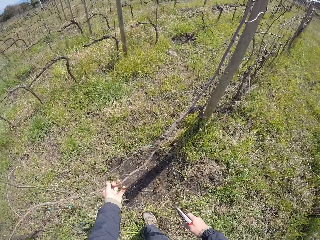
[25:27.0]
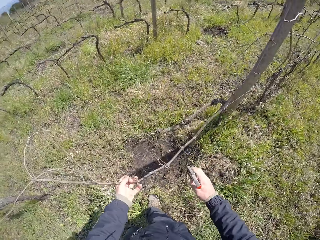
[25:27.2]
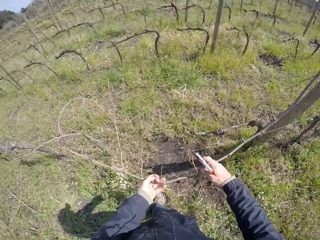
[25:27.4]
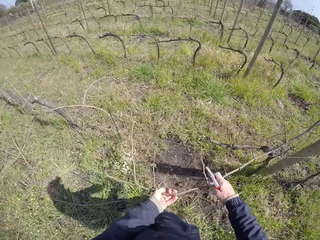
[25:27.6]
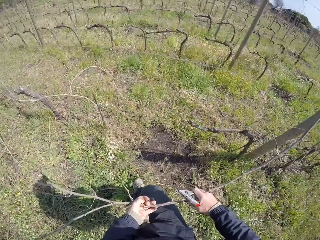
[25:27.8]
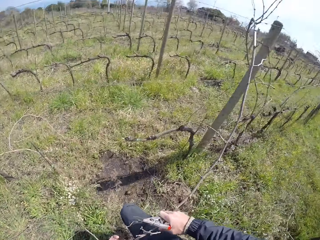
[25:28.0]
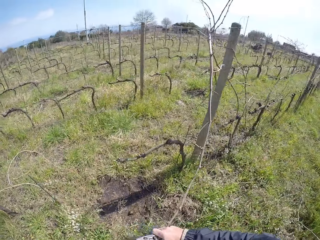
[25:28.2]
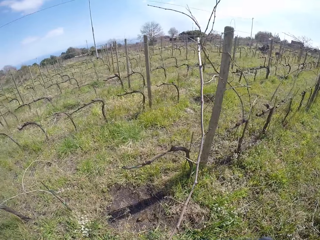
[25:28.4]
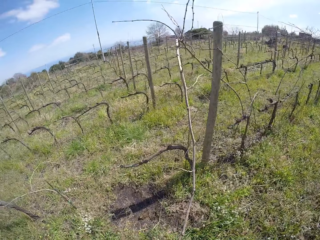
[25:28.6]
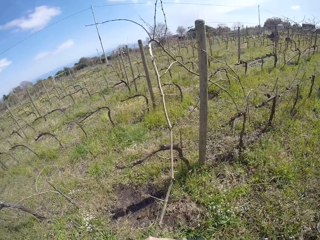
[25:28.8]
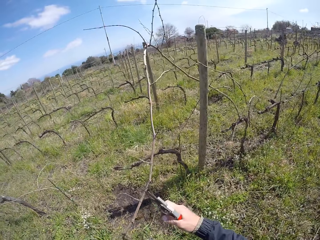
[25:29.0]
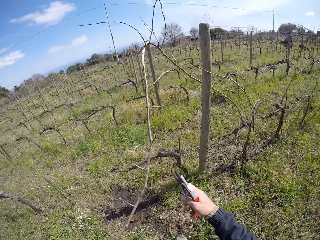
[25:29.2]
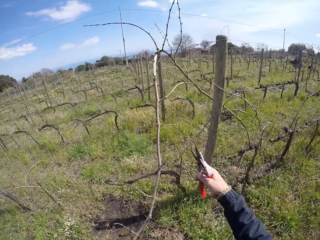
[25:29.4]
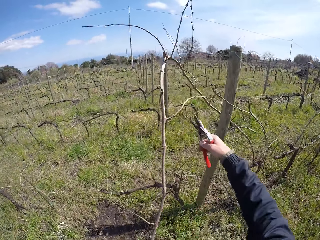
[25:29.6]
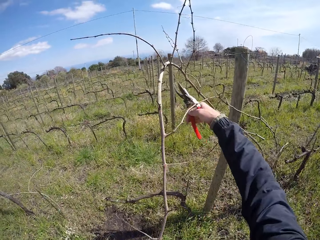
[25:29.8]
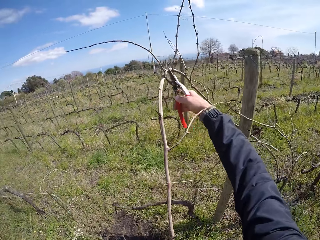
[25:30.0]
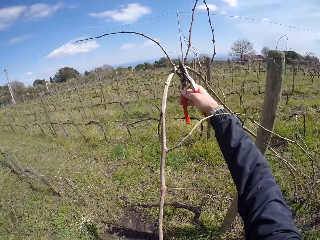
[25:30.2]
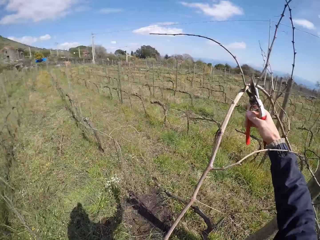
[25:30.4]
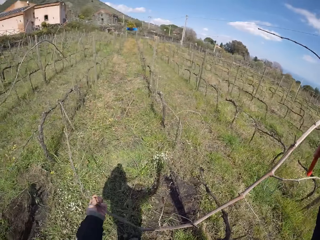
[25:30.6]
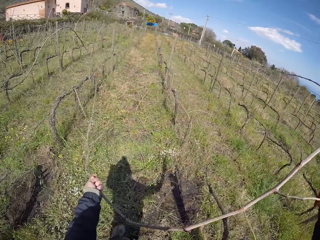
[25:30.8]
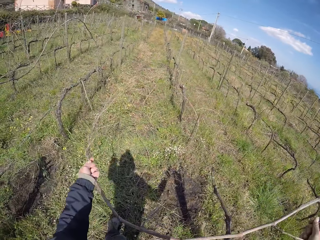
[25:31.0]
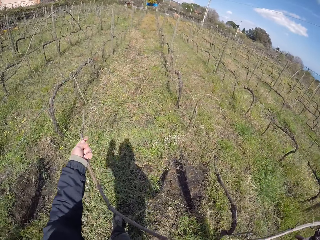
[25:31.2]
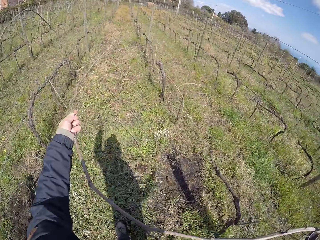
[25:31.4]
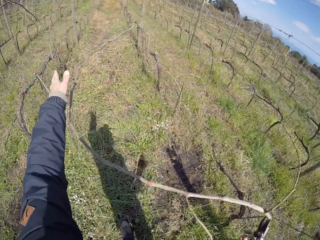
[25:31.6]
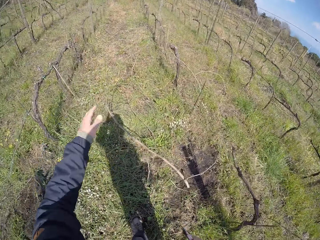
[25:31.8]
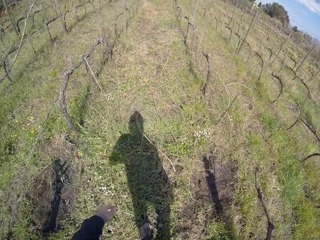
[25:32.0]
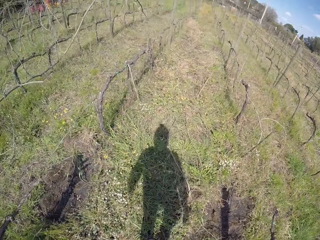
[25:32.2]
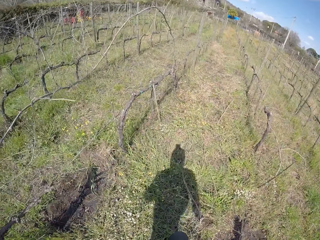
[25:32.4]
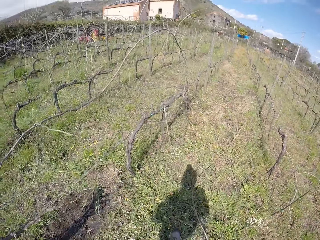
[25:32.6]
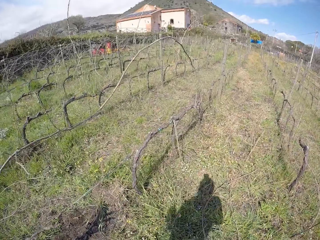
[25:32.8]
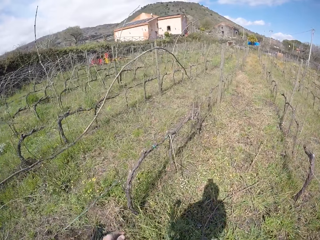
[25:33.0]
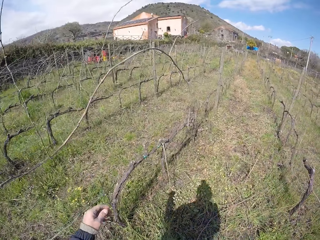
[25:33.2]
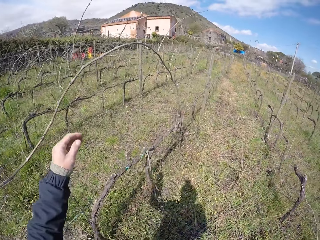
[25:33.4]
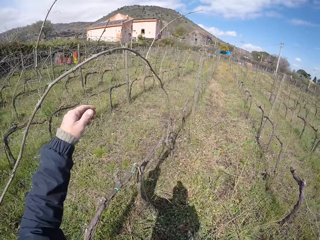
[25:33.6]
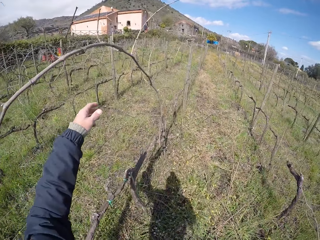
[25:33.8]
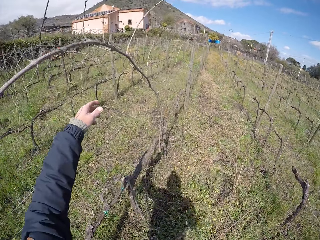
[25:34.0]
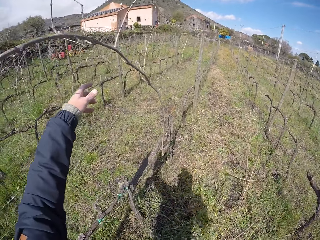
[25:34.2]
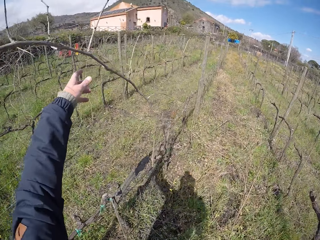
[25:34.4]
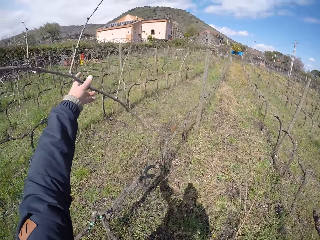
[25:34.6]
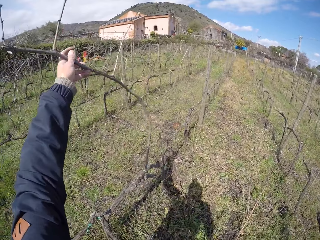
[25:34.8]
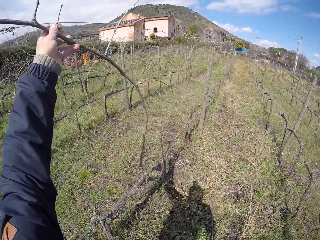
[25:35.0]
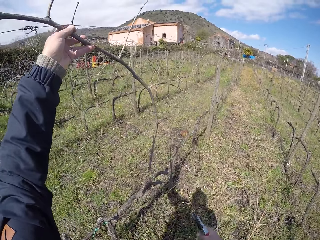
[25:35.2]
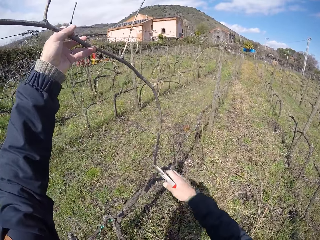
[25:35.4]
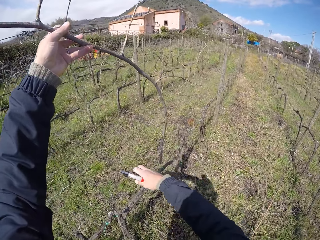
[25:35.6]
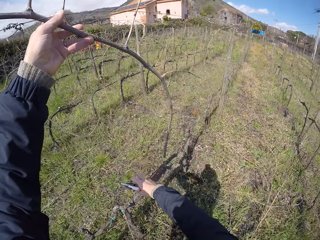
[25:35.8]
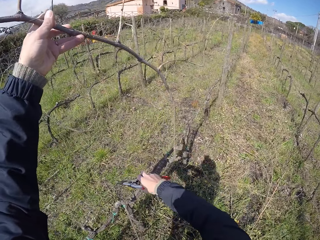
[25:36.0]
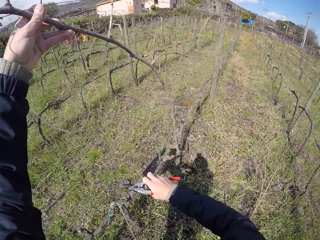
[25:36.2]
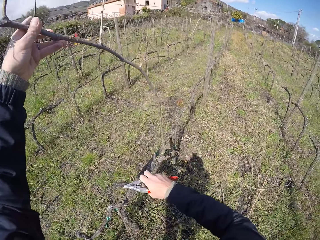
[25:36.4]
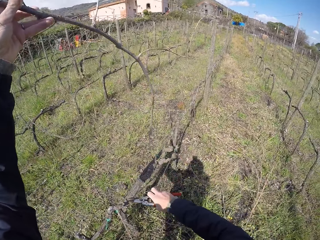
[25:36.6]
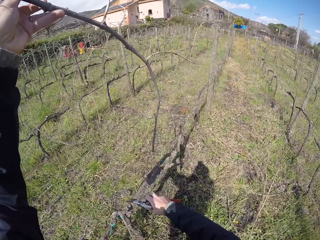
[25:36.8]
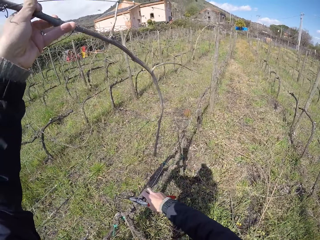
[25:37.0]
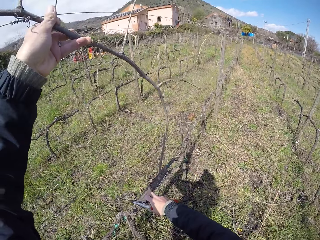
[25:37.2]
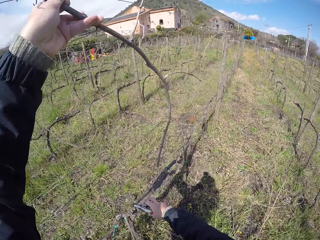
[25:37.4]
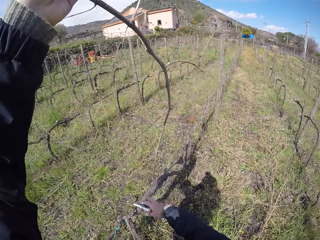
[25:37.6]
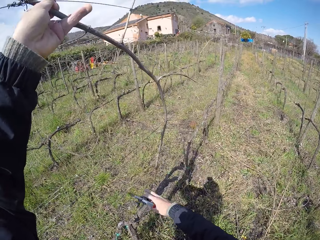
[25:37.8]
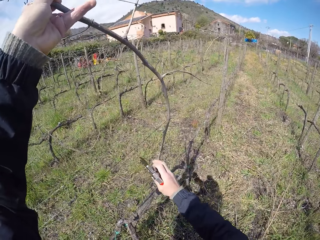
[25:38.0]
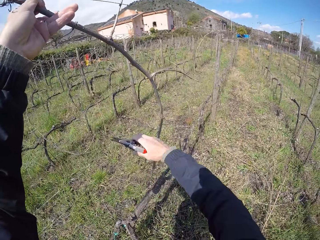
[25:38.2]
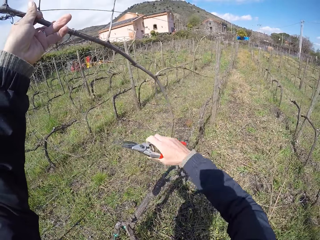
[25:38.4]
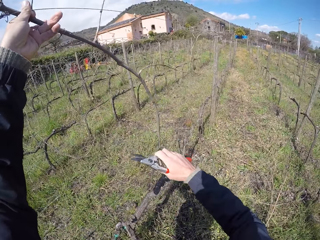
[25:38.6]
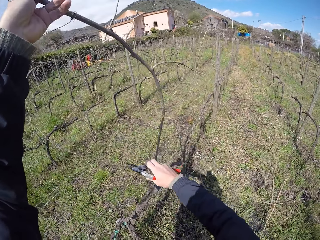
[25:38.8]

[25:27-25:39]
The camera wearer removes a twig on the barbed wire with her left hand. She removes the twig on the barbed wire with both hands. She cuts the twig with the cutter in her right hand. She drops the twig in her left hand on the ground. She walks in the farm. She removes a twig on the barbed wire with her left hand. She touches the barbed wire with her right hand.

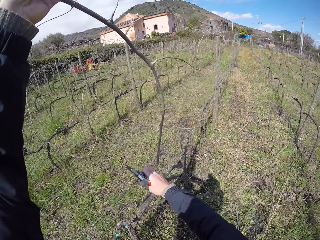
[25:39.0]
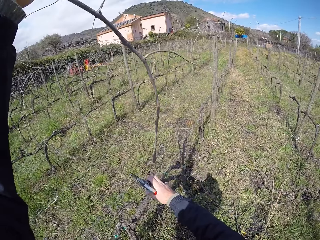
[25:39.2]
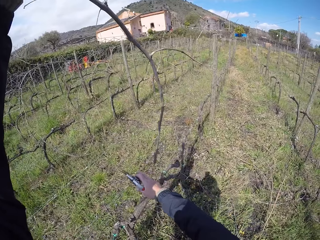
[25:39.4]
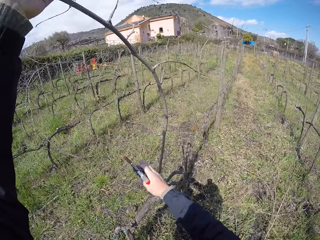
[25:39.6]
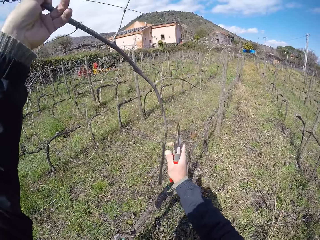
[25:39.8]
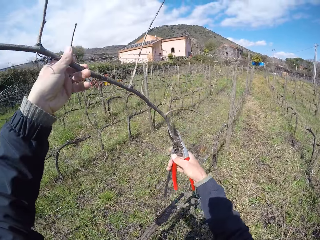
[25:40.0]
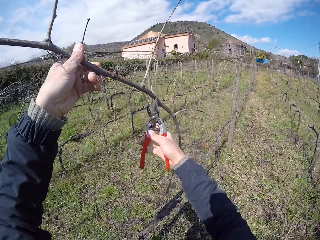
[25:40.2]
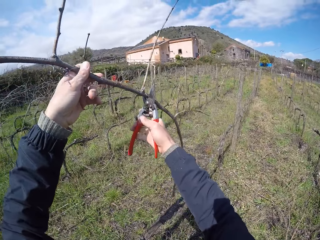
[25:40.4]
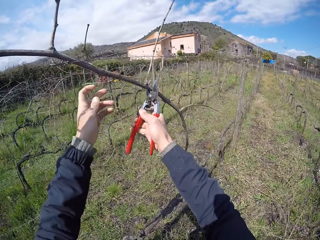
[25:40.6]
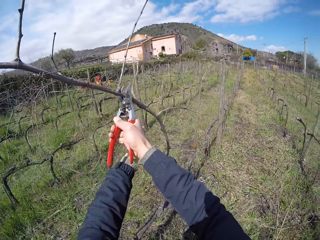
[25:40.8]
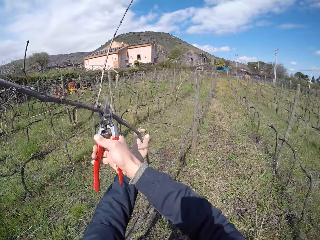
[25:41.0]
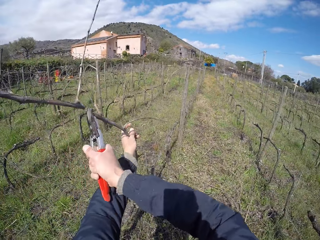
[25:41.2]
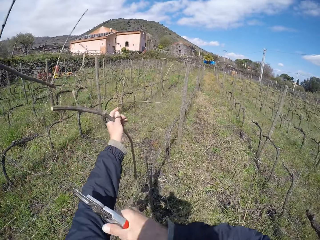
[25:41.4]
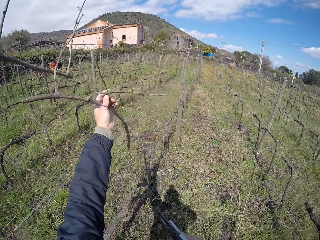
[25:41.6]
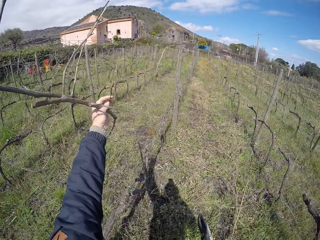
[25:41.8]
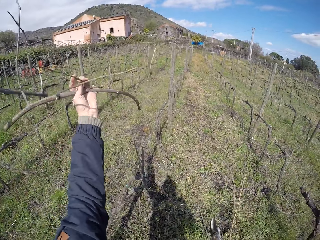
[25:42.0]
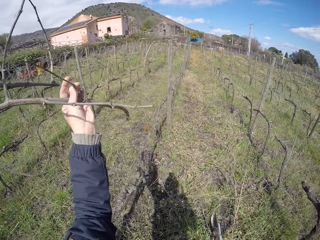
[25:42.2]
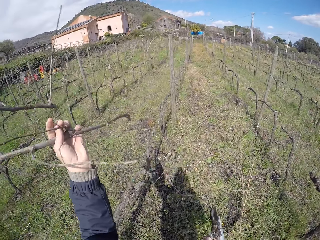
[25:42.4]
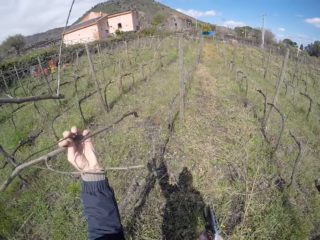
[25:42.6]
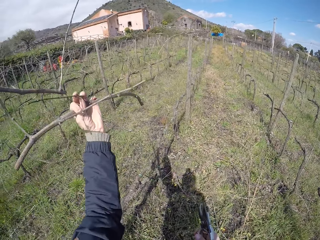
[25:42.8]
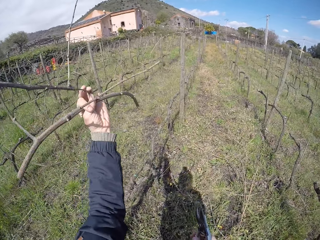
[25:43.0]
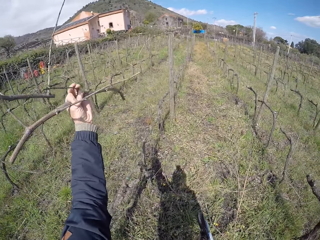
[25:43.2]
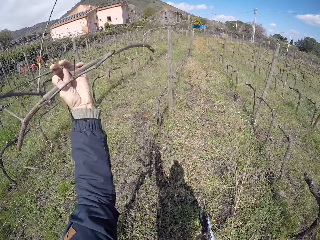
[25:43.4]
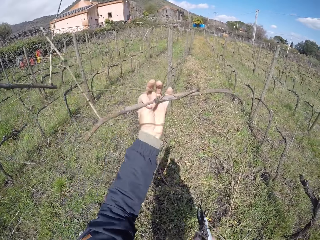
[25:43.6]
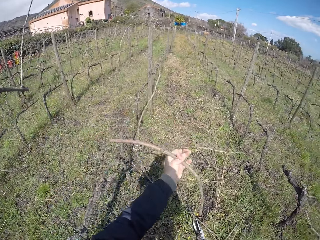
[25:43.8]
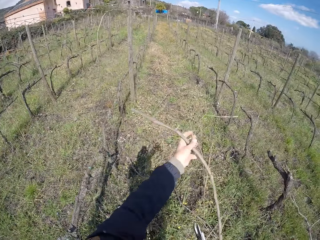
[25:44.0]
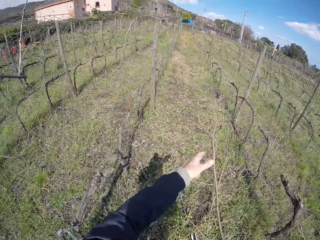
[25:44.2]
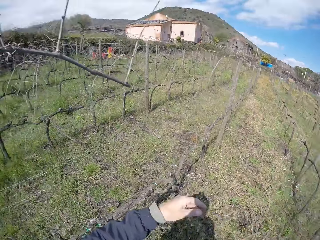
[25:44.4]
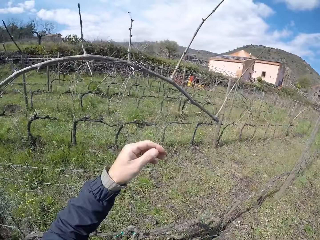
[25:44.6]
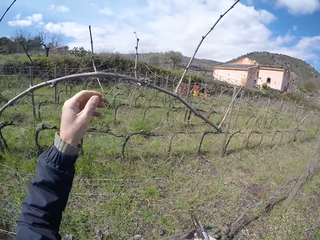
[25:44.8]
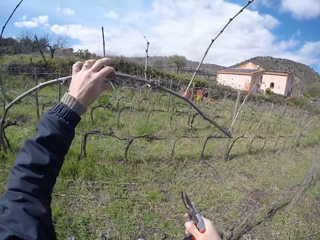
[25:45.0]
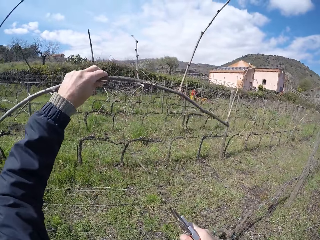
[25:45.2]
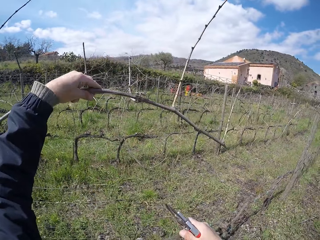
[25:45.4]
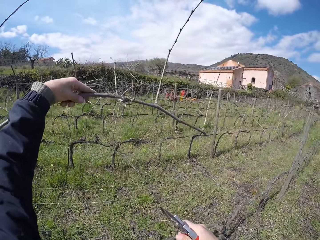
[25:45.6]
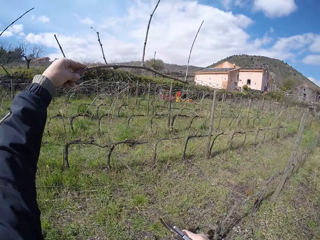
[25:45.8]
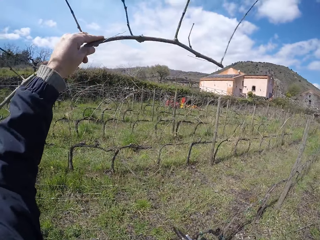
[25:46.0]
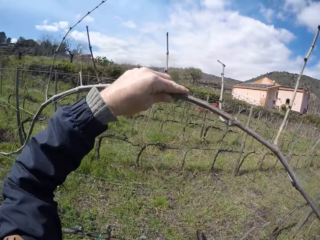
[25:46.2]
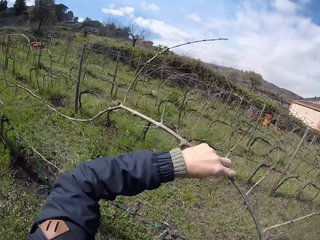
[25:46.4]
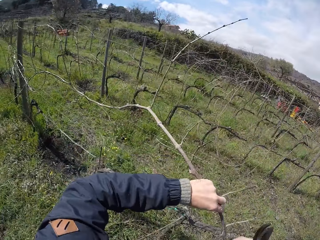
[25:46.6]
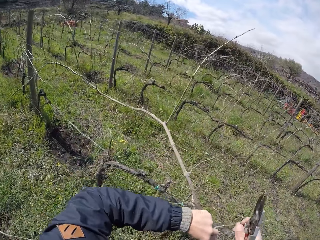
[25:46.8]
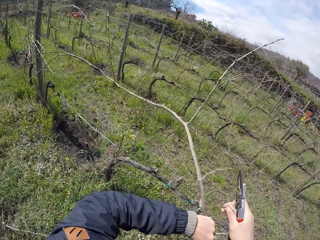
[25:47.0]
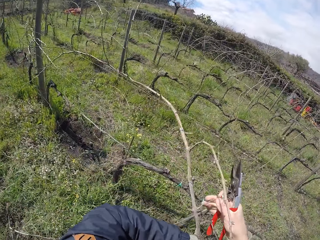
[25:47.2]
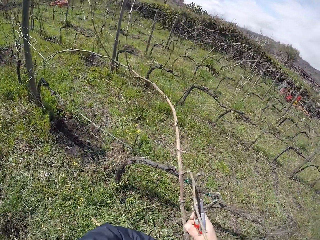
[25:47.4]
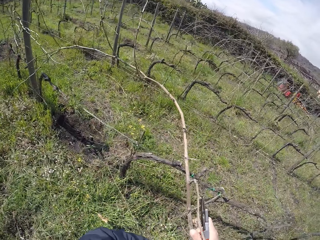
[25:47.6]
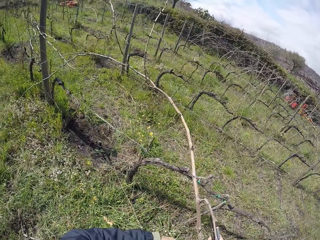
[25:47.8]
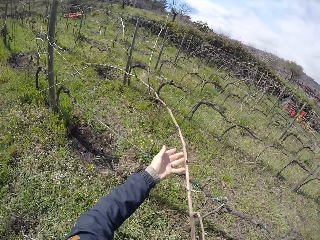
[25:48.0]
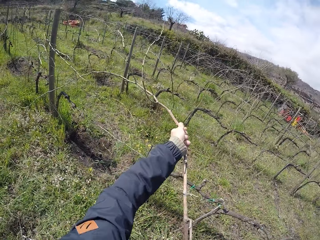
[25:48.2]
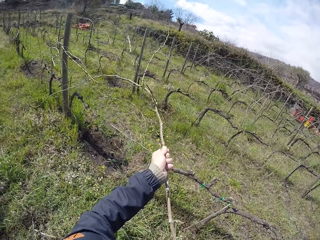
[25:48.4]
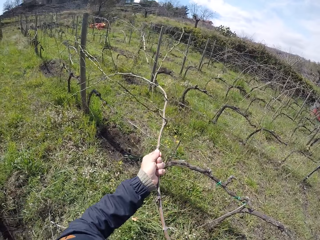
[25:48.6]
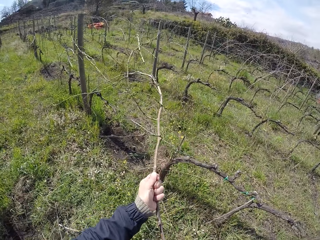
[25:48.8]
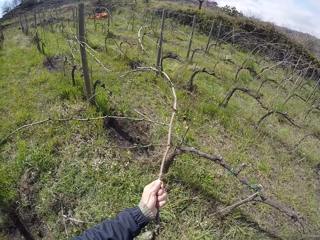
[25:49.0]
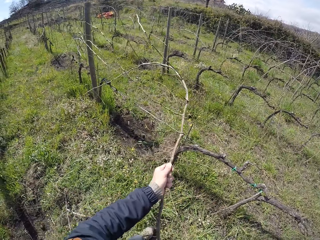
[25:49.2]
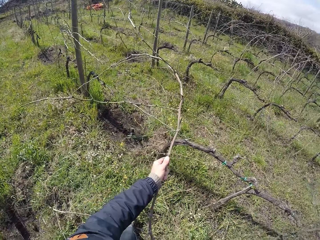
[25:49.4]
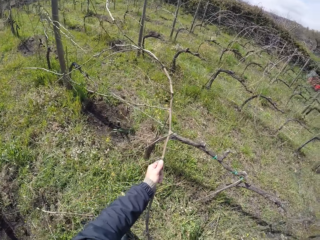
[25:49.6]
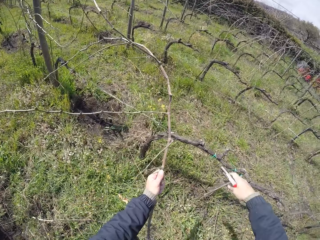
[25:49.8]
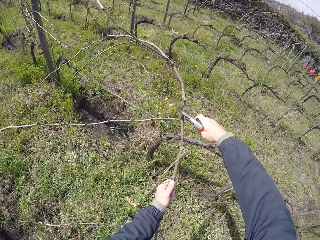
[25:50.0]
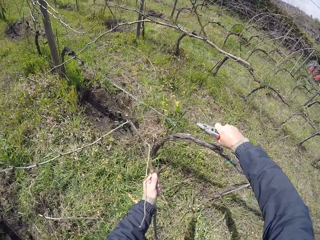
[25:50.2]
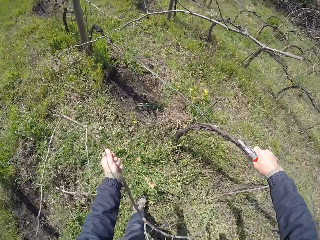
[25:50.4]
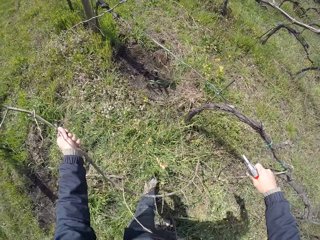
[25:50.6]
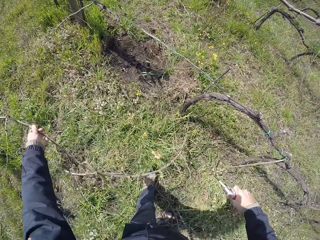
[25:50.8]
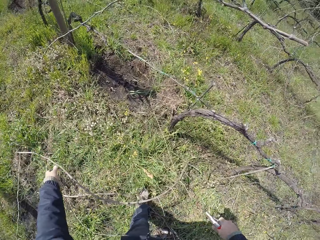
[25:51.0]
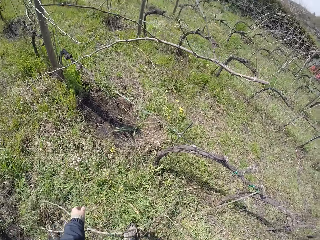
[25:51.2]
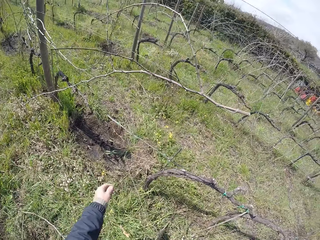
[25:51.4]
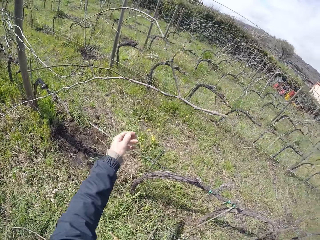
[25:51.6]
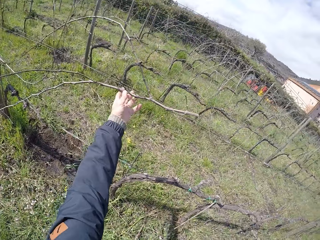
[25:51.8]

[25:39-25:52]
The camera wearer cuts the twig with the cutter in her right hand. She holds a part of the twig with her left hand. She drops the twig in her left hand on the ground. She removes the twig on the barbed wire with her left hand. She removes the twig on the barbed wire with both hands. She cuts the twig with the cutter in her right hand. She drops the twig in her left hand on the ground.
